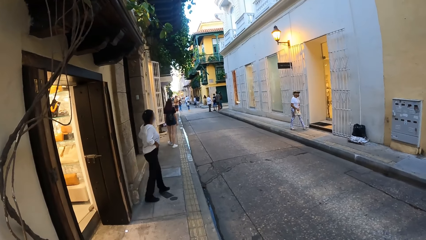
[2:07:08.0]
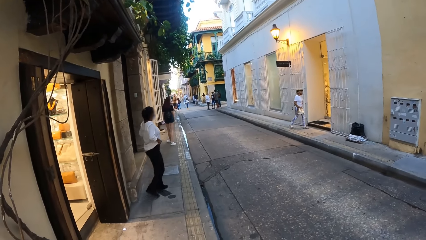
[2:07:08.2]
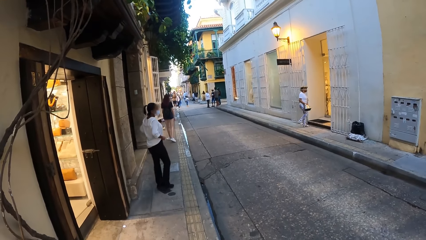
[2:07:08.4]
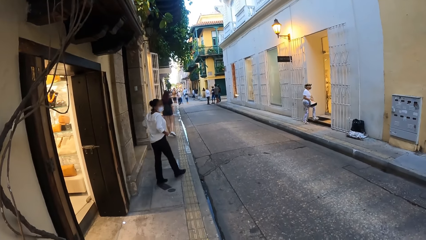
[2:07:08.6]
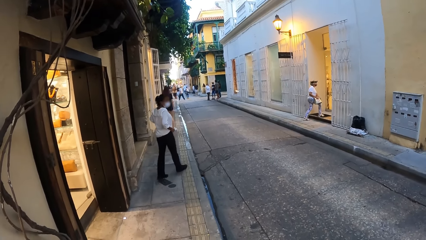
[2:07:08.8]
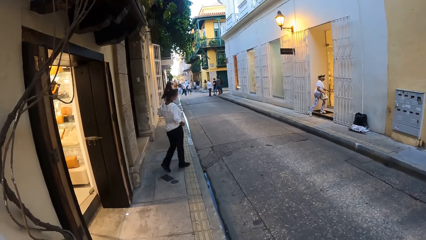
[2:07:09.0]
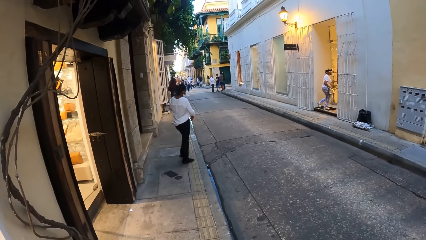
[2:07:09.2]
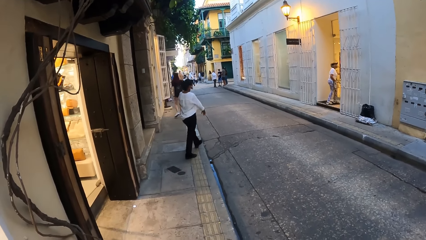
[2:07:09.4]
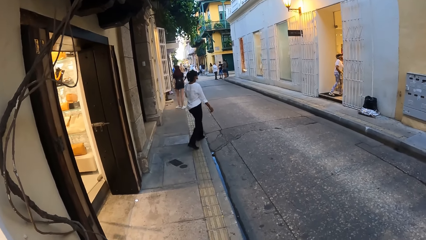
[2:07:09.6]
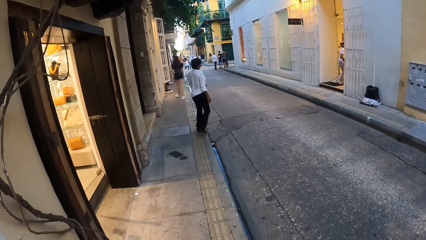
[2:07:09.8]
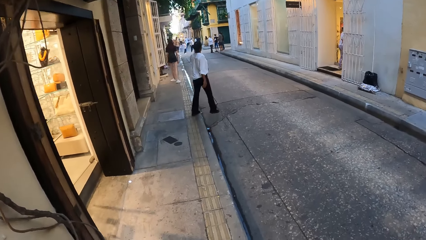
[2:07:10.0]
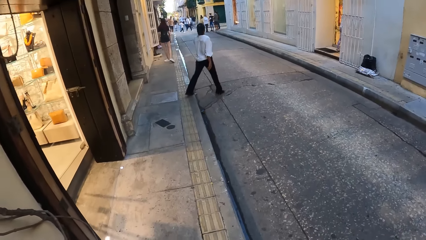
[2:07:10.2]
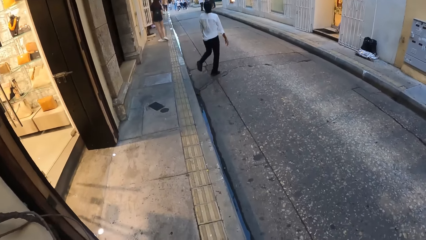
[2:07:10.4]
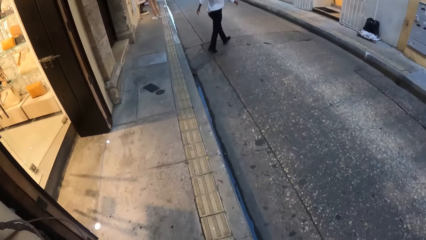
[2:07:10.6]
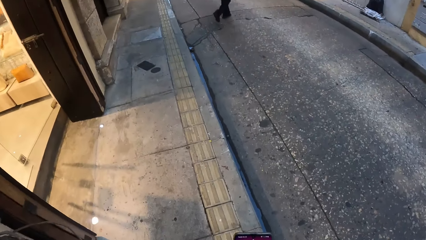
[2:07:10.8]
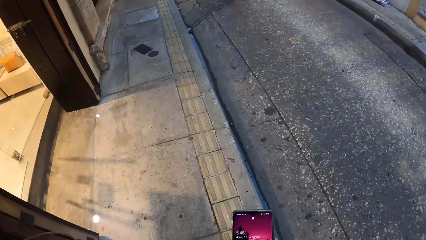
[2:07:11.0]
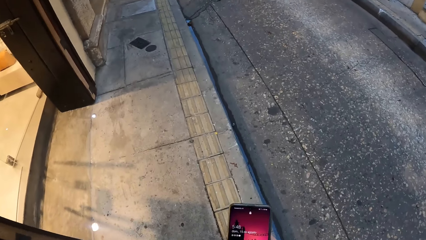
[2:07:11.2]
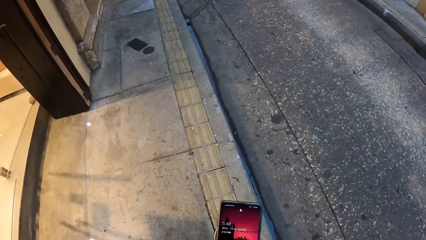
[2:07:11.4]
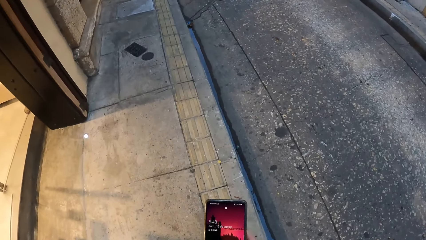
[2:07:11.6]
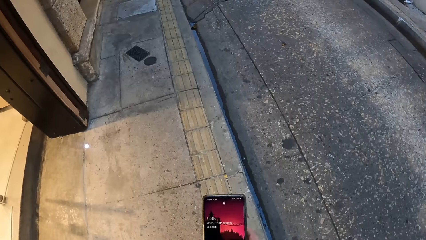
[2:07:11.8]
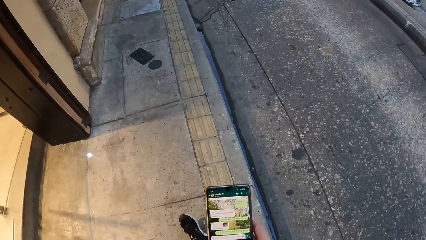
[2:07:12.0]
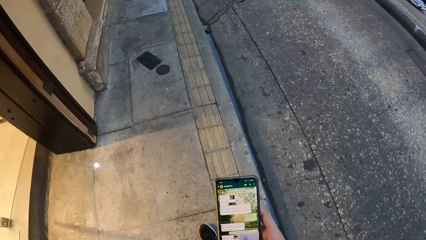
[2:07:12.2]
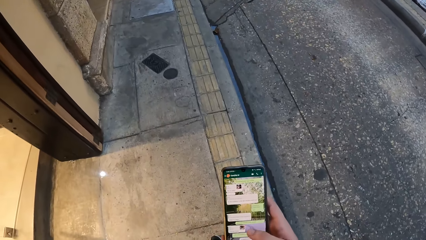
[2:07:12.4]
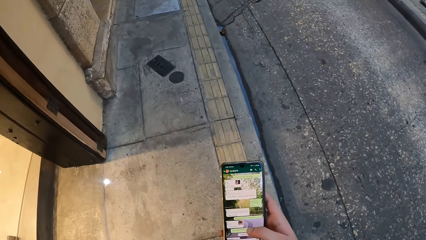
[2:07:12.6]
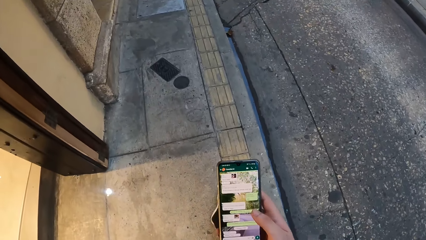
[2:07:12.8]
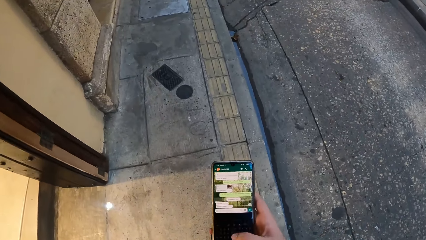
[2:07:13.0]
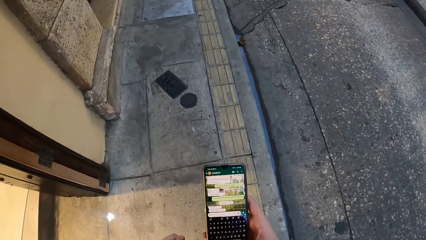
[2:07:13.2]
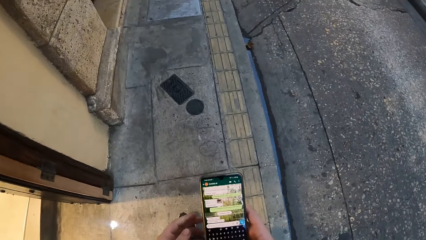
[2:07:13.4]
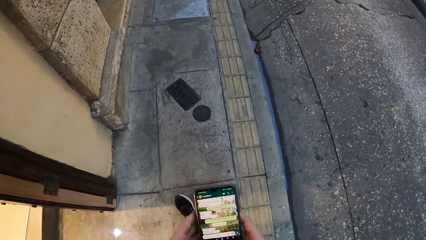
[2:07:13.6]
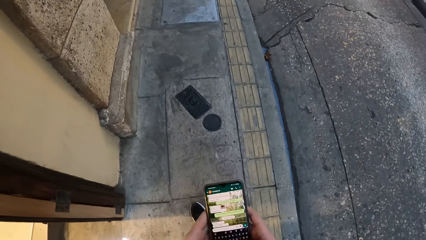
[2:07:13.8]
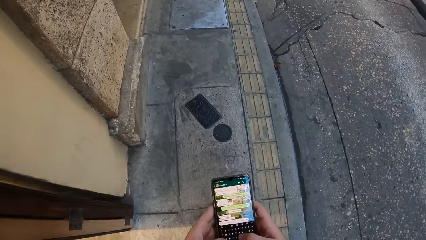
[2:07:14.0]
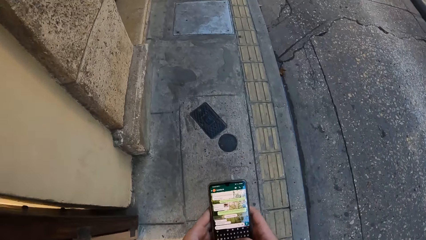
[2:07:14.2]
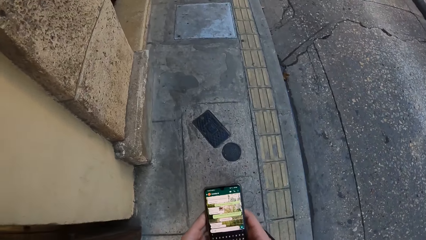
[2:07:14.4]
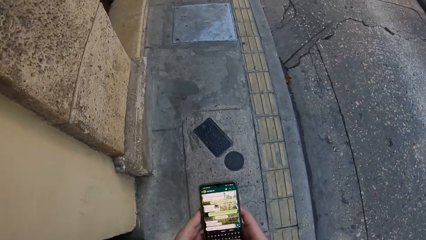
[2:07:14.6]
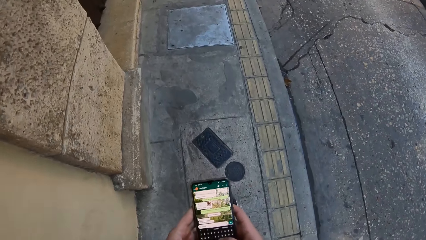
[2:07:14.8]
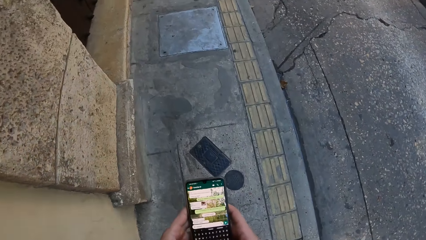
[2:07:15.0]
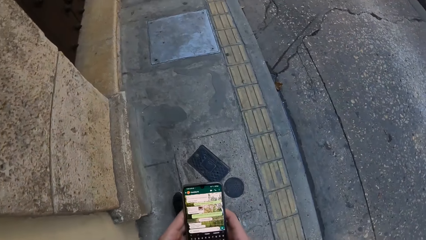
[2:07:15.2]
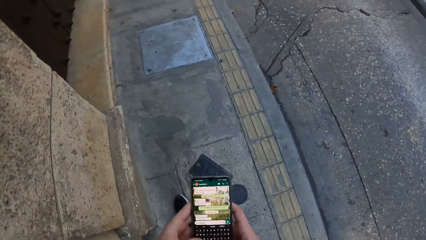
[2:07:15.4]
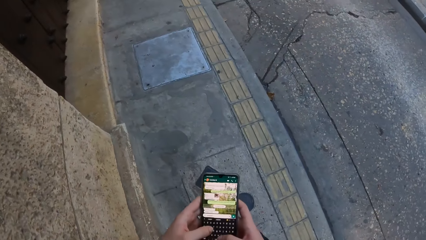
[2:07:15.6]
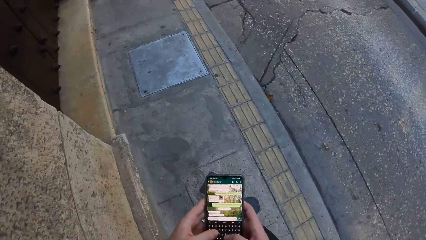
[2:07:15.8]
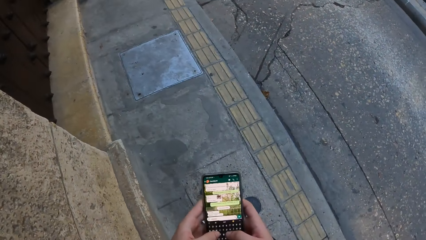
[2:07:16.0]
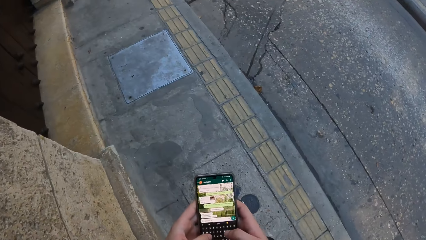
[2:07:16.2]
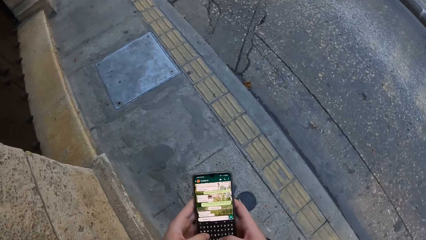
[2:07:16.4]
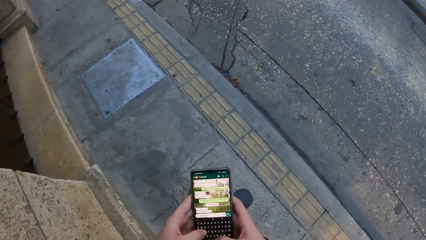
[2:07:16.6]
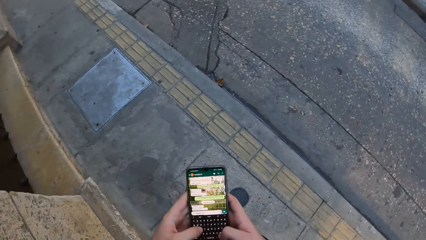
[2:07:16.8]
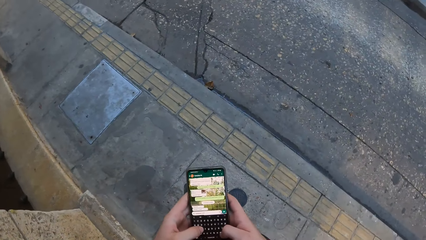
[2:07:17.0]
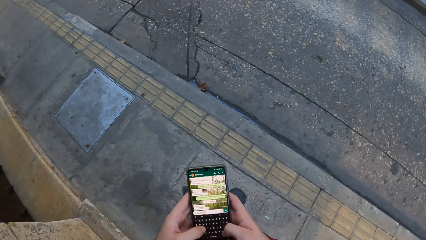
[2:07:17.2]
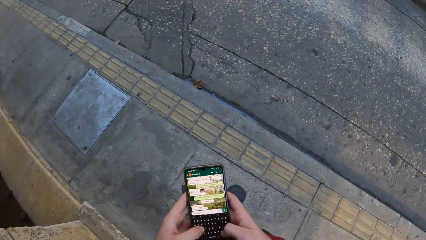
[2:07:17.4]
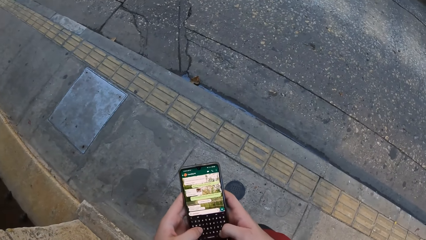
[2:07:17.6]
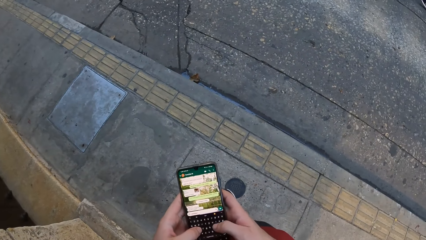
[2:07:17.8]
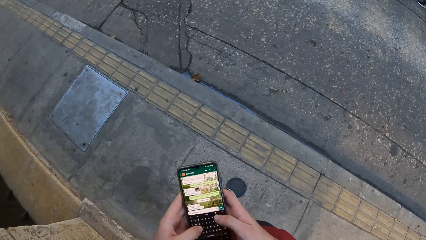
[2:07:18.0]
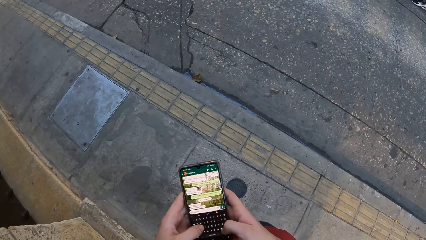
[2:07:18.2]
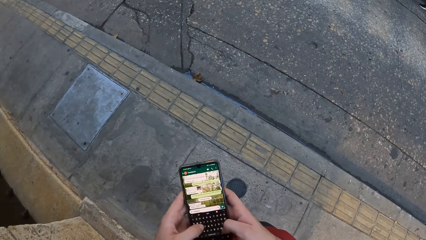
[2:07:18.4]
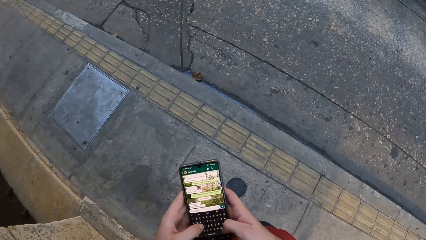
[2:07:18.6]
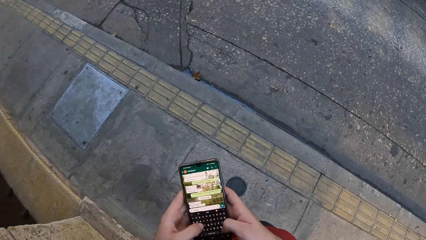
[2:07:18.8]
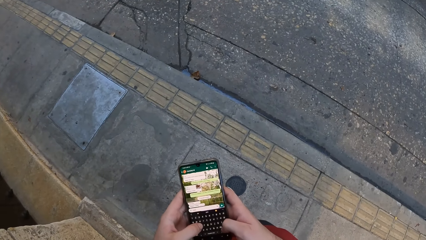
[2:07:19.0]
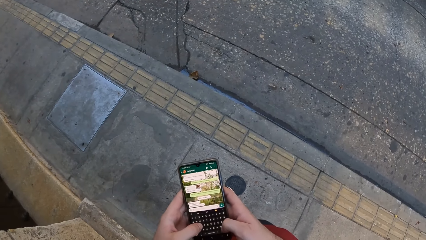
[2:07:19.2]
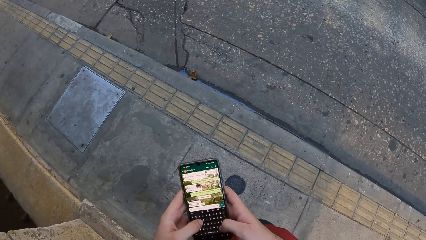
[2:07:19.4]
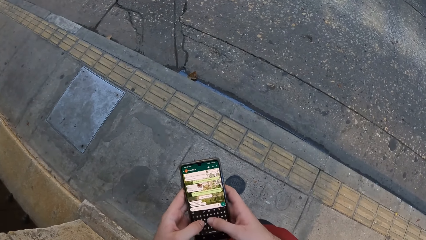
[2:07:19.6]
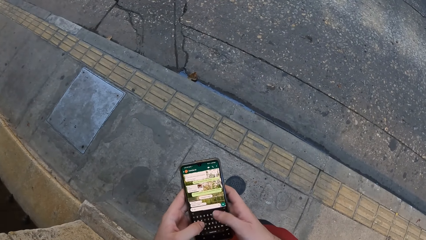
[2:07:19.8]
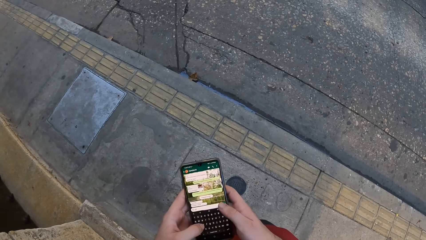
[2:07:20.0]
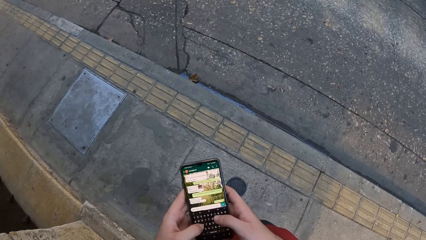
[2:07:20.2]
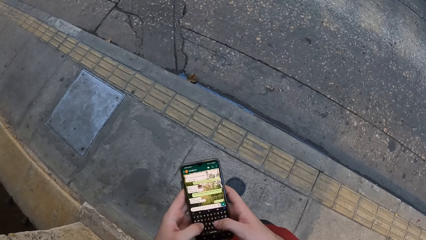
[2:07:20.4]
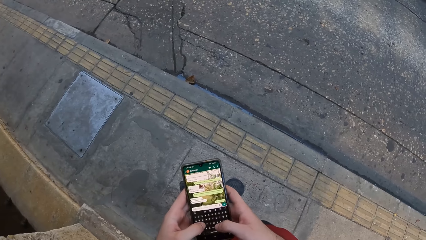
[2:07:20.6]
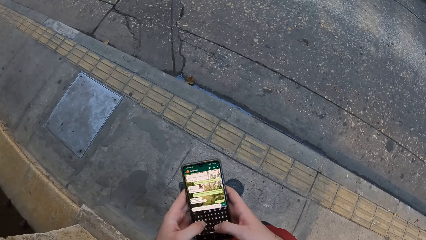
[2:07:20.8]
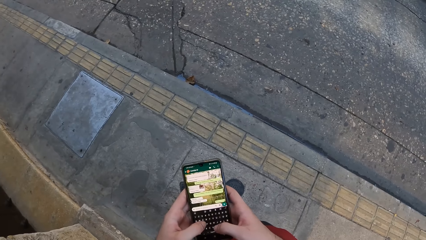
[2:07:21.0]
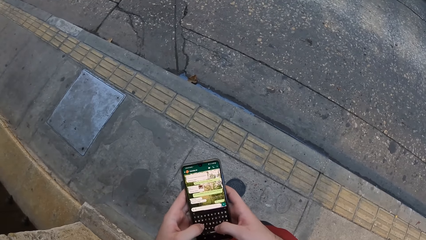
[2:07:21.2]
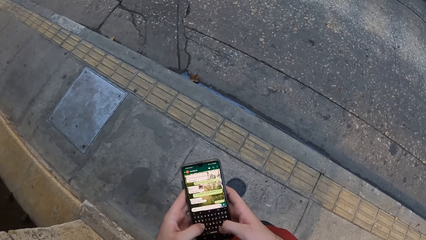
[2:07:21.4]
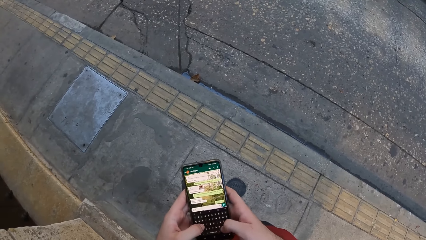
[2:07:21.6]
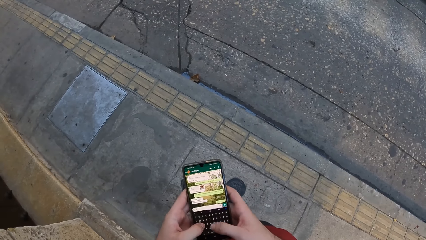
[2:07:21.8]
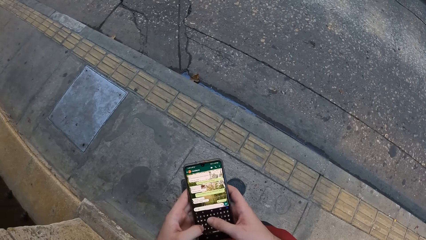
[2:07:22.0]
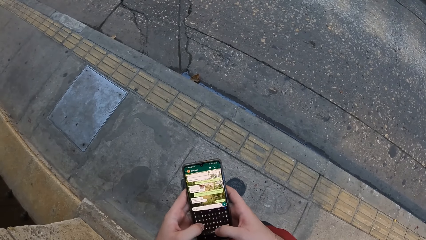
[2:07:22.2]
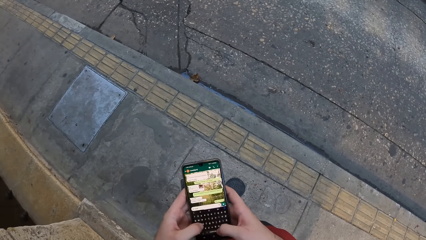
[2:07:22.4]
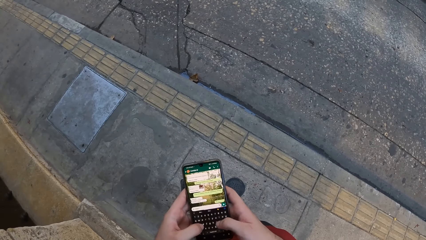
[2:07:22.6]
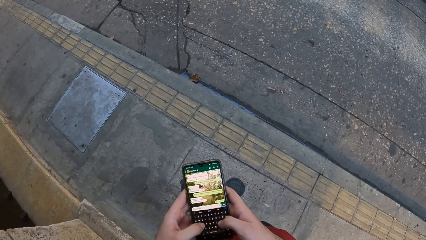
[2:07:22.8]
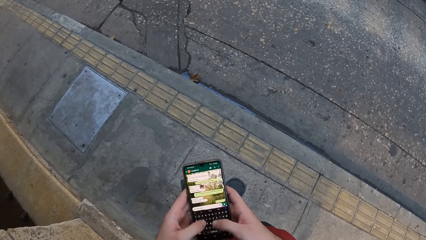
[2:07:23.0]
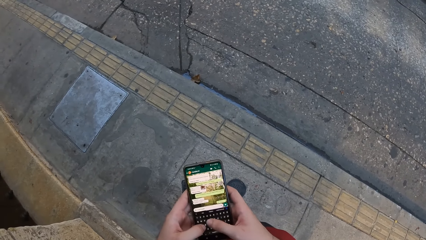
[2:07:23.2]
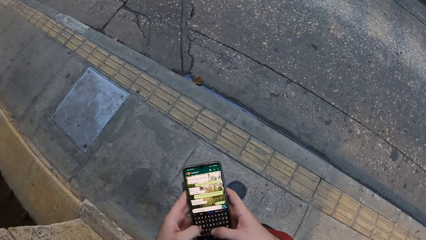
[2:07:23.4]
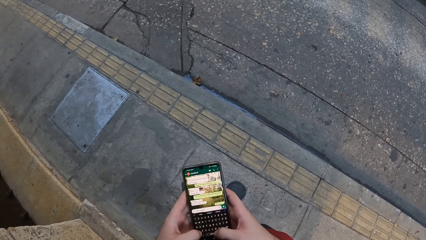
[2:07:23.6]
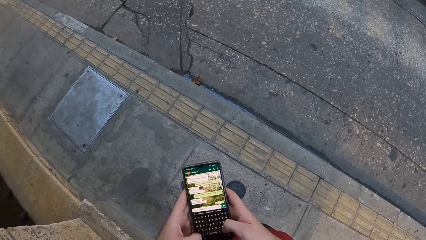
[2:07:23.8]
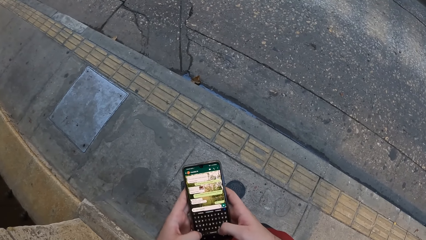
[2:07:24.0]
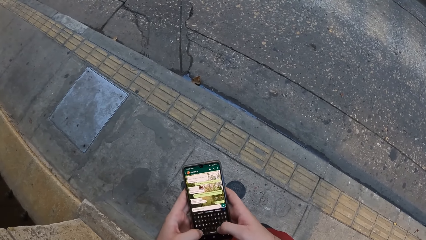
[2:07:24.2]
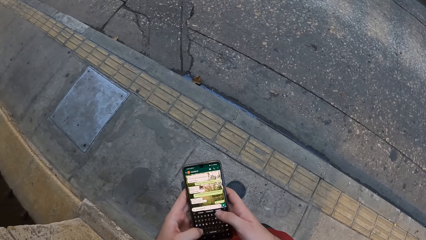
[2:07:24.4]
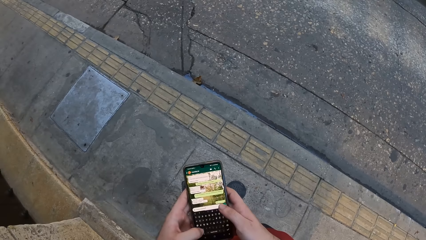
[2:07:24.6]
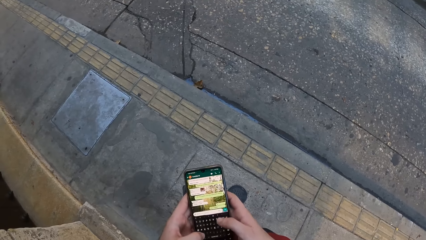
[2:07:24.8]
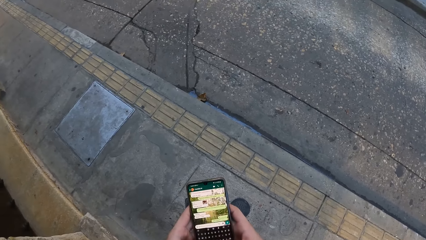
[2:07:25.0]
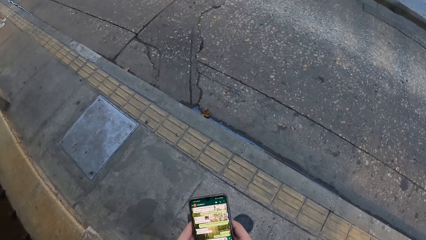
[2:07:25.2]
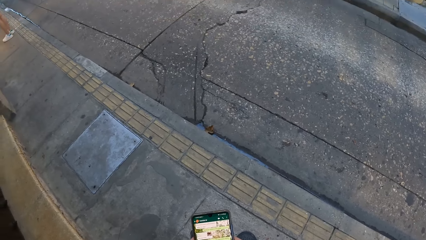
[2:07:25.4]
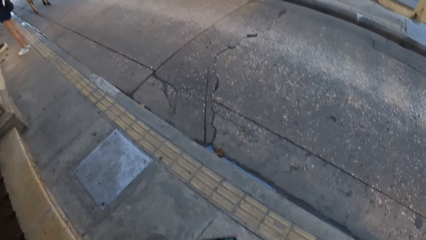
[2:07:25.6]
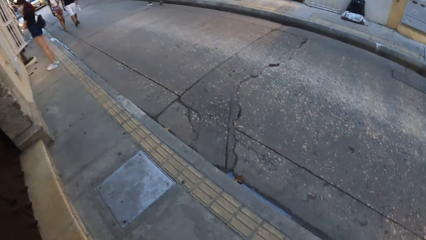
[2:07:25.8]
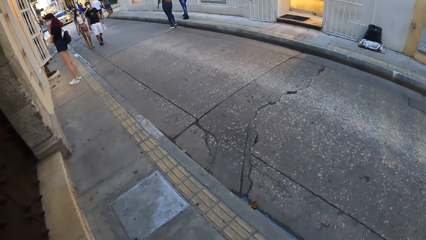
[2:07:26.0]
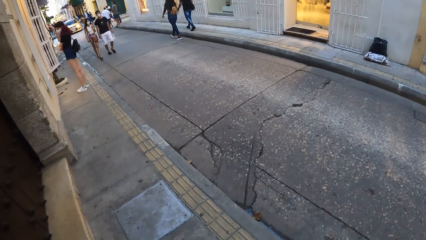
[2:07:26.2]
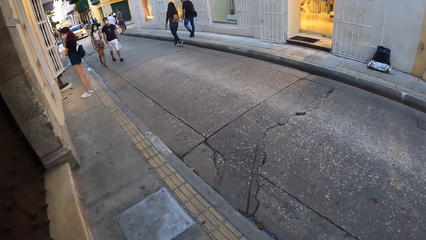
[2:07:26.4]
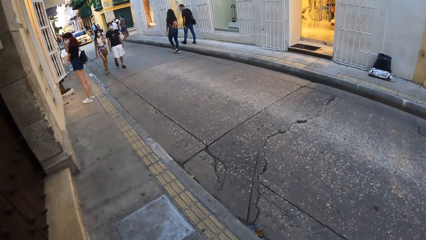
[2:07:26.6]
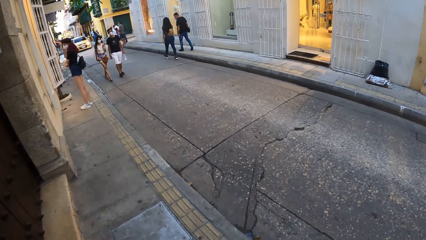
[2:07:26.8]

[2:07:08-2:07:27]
A woman opens the door of the shop with her left hand. The woman enters the shop. The camera wearer operates a phone with his right hand. He operates the phone with both hands.
